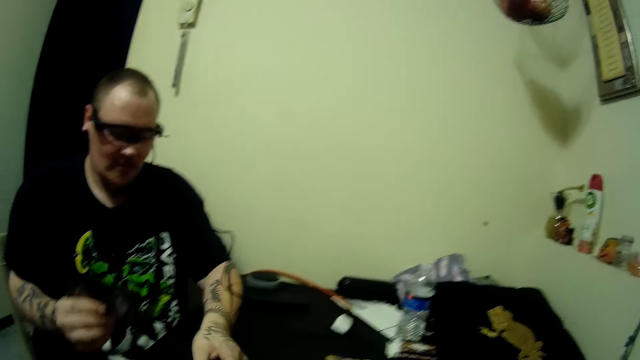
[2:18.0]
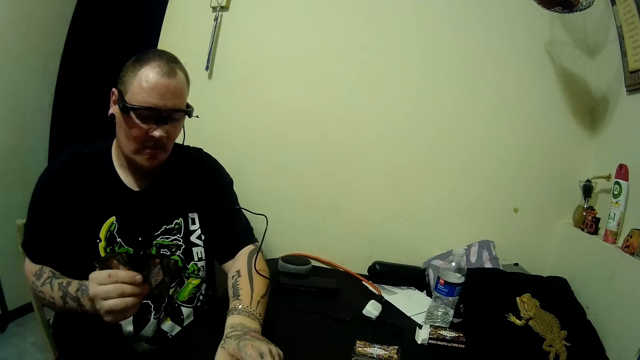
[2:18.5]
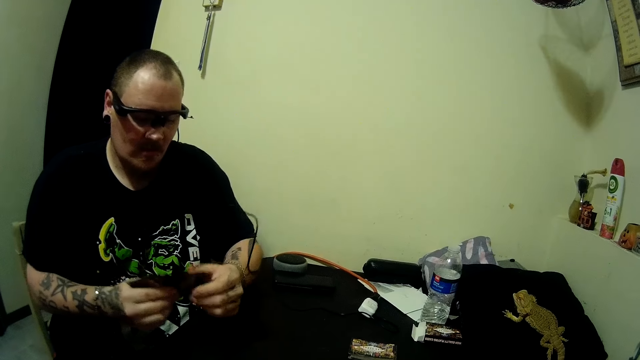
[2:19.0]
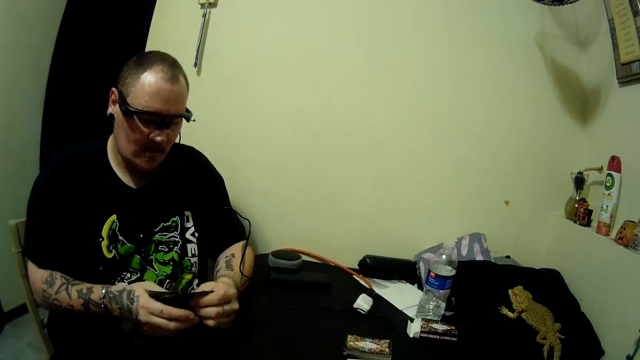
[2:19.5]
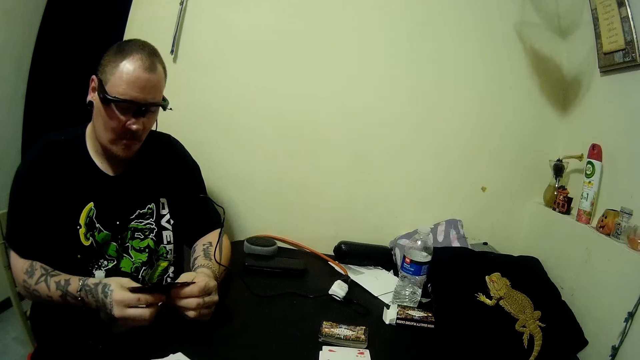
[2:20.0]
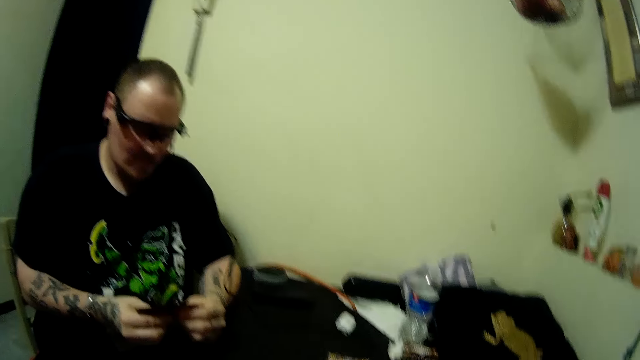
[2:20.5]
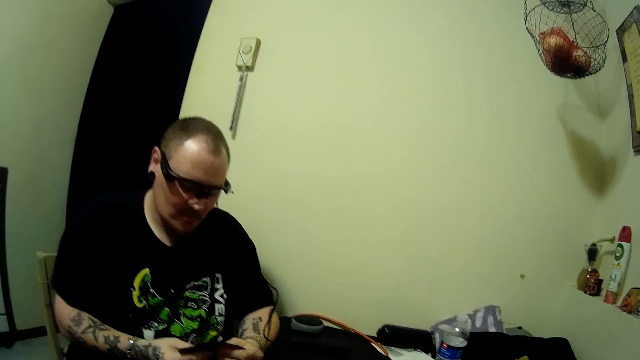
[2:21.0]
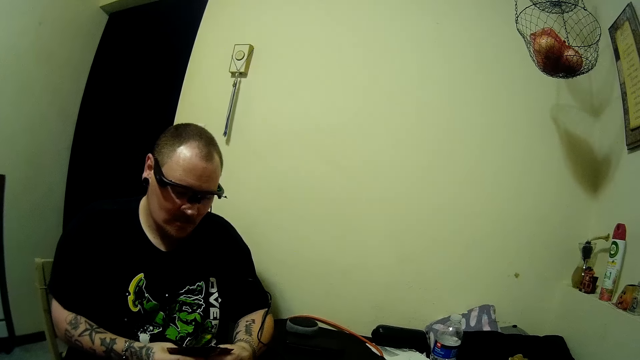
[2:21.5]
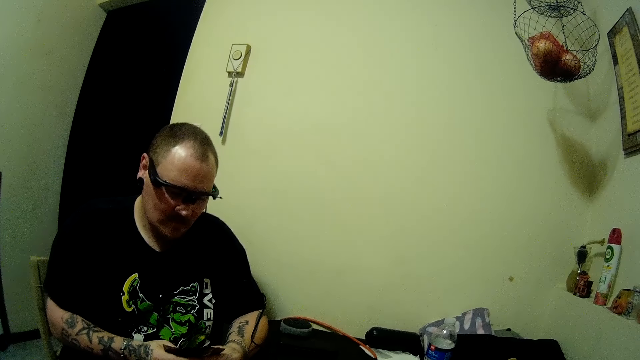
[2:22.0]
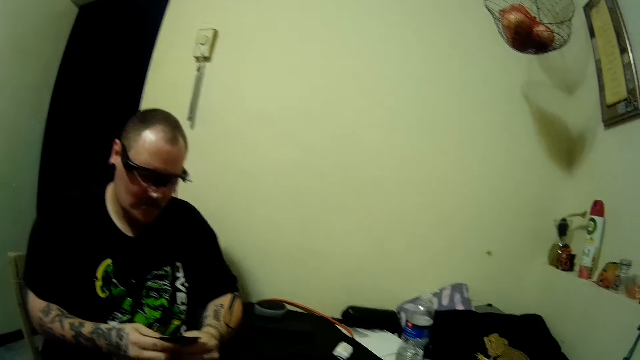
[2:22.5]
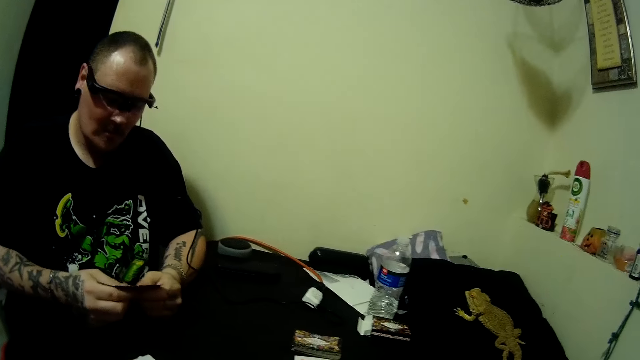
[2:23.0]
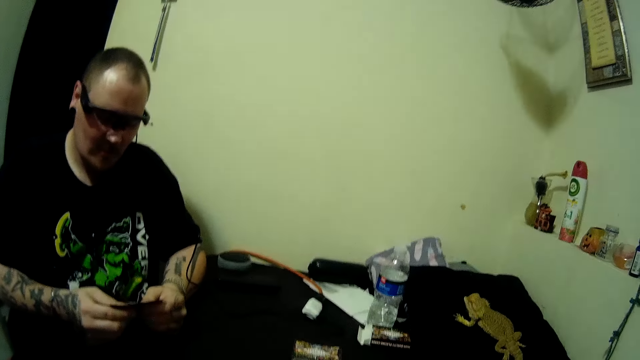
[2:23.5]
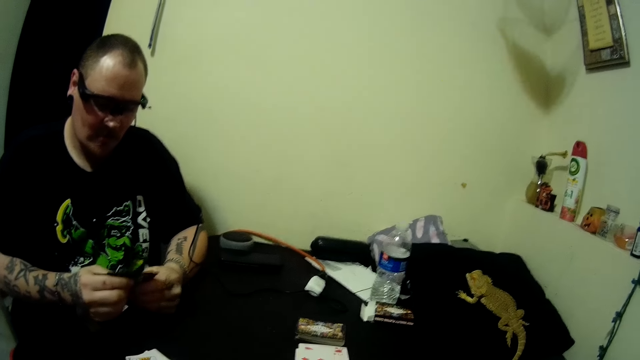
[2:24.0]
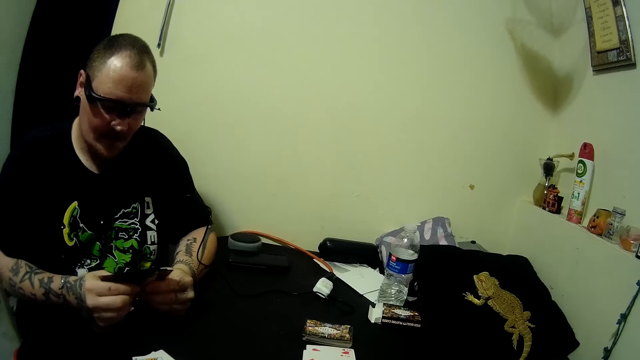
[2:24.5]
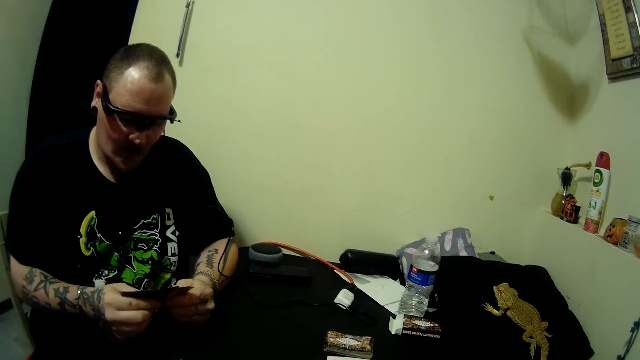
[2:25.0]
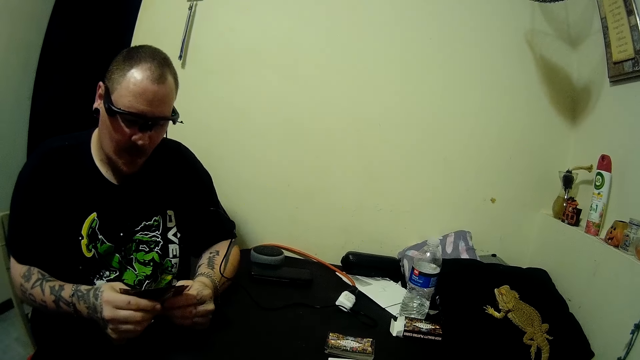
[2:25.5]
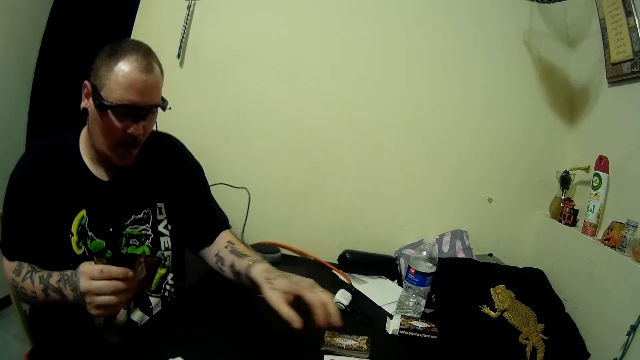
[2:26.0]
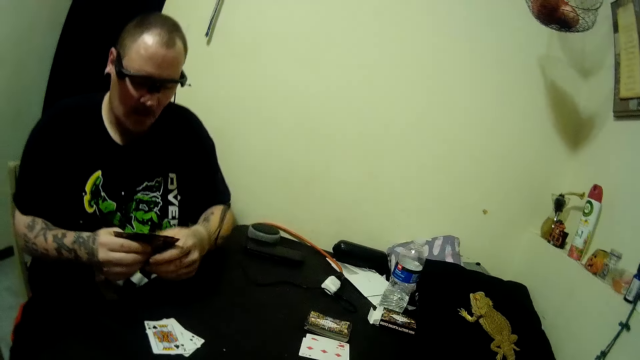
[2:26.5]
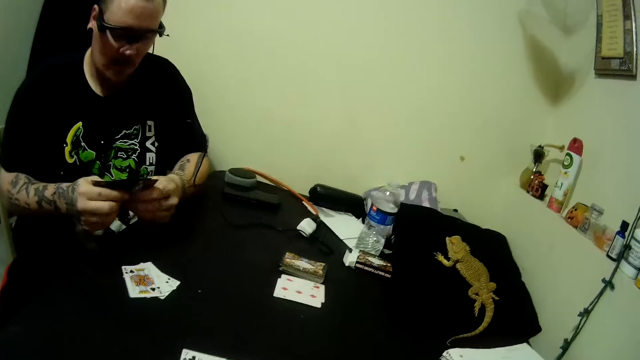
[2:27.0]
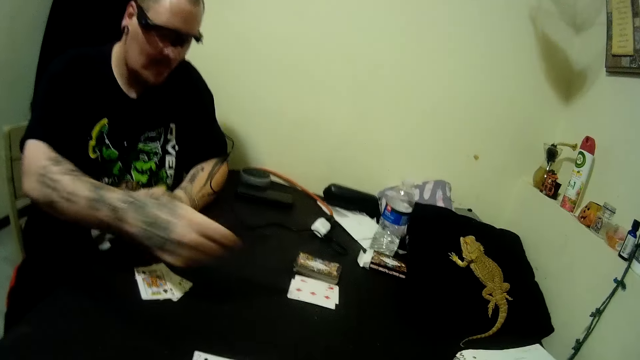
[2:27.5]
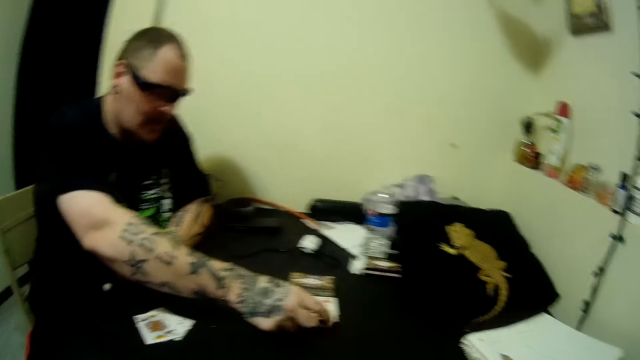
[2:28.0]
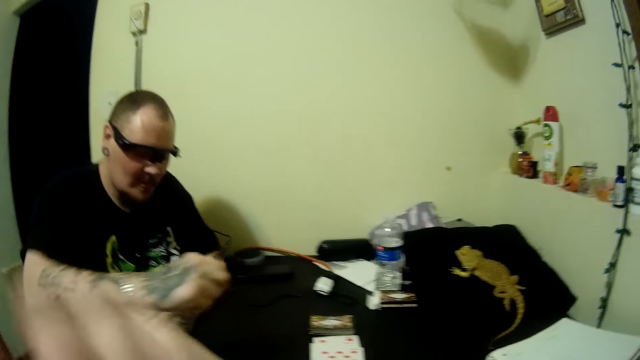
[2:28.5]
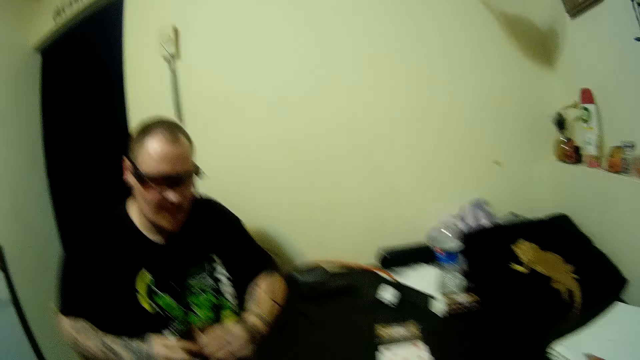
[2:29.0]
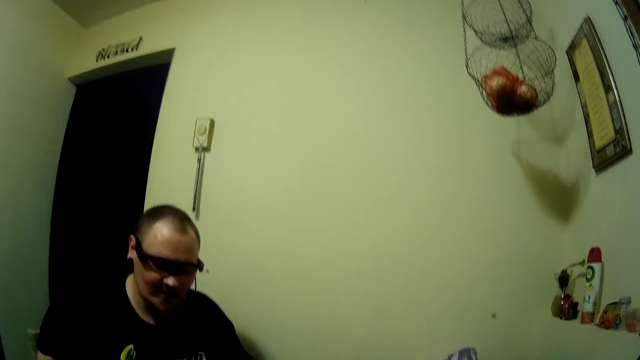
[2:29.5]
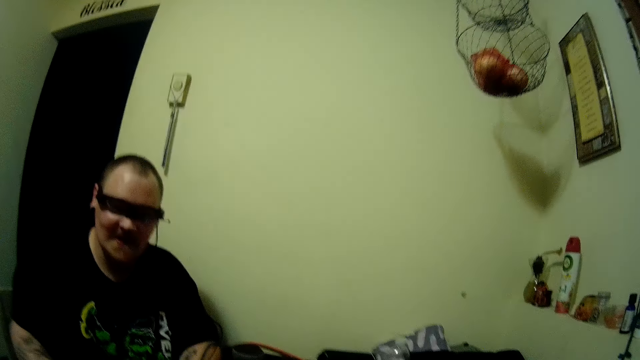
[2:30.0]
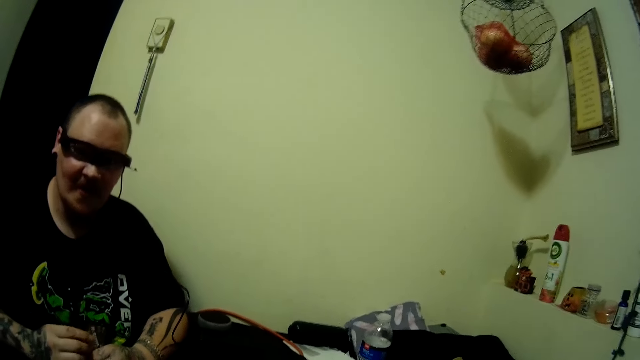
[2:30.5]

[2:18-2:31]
The man places a card on the table with his left hand. He holds the cards with his two hands. He spreads the cards. He pulls his hand off the cards. He stretches his hand. He holds the cards with both hands. He picks up a card from the table with his right hand. He puts the card on the table.

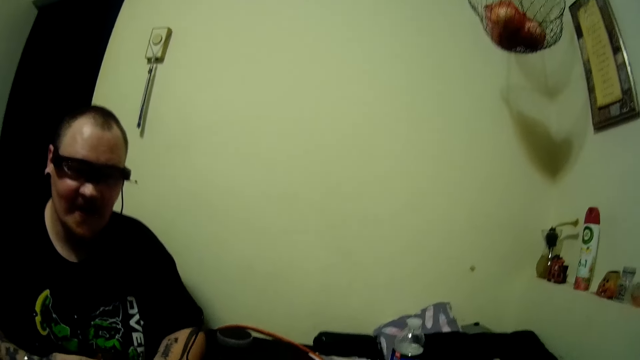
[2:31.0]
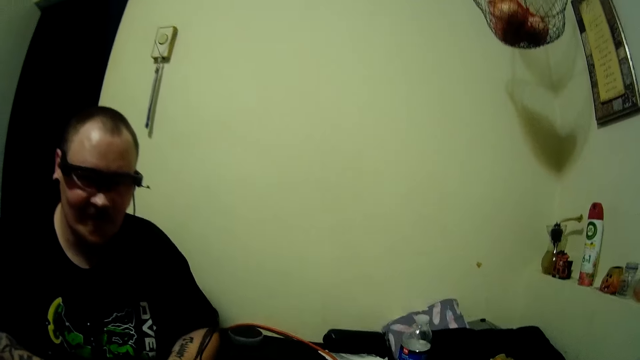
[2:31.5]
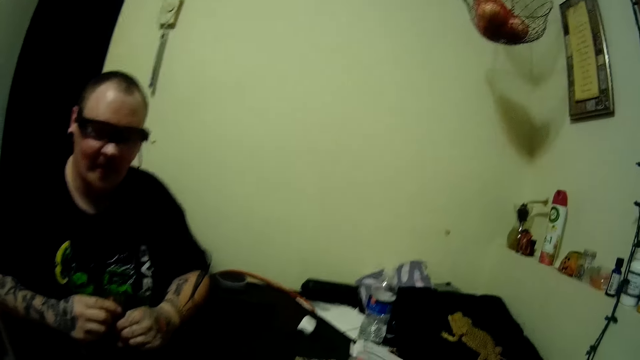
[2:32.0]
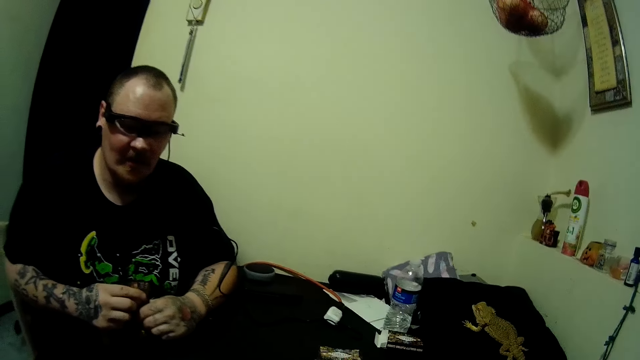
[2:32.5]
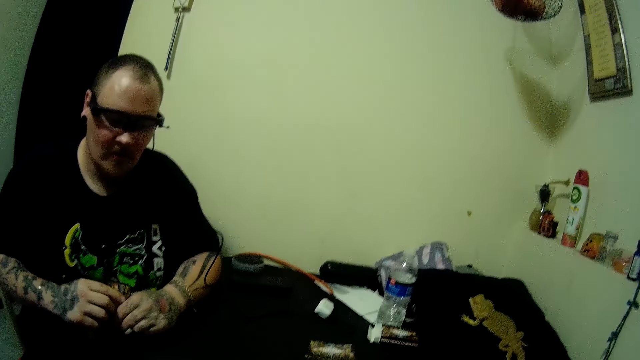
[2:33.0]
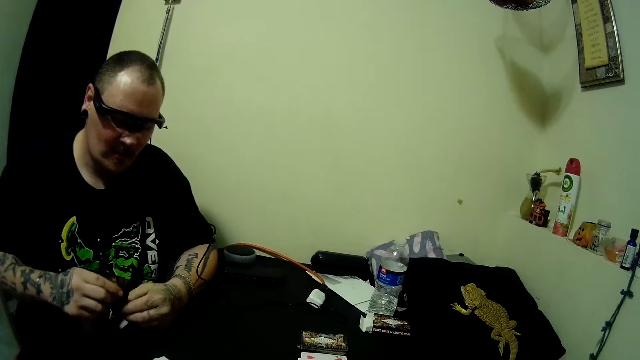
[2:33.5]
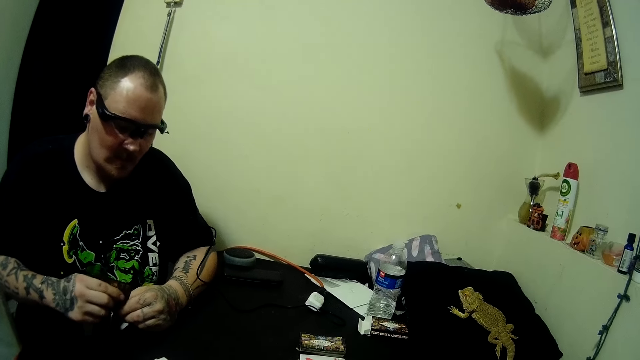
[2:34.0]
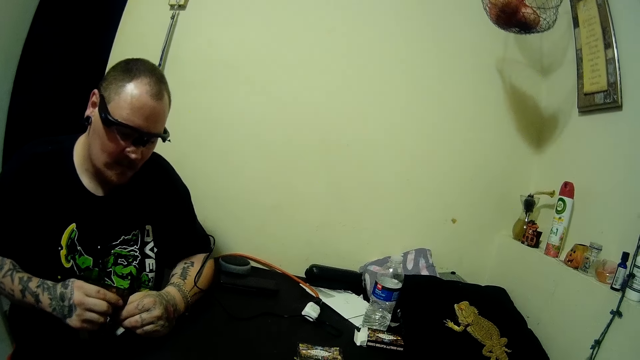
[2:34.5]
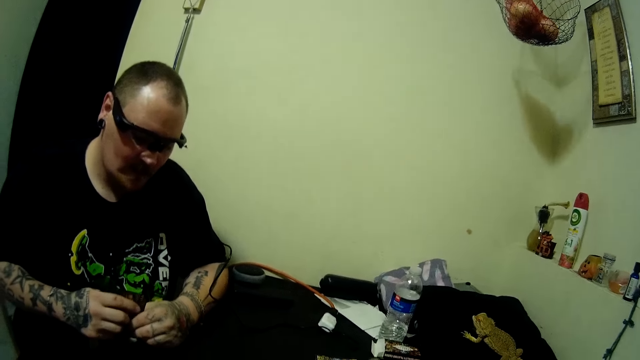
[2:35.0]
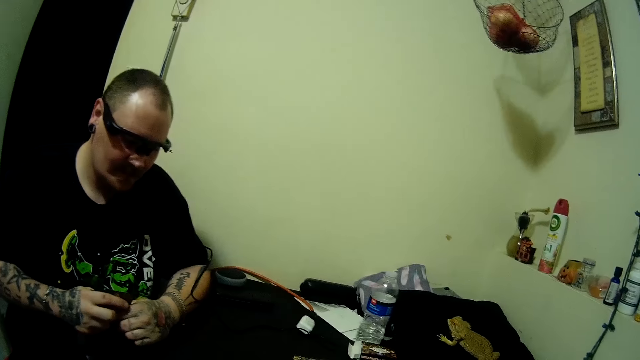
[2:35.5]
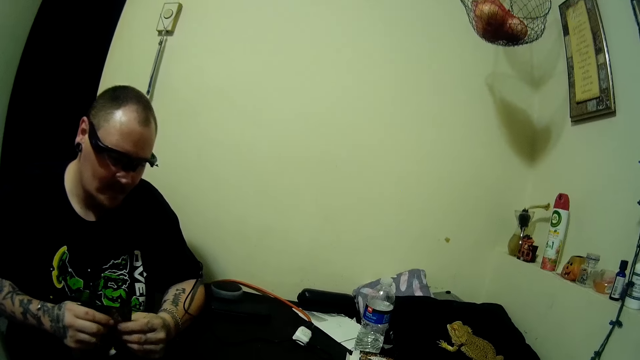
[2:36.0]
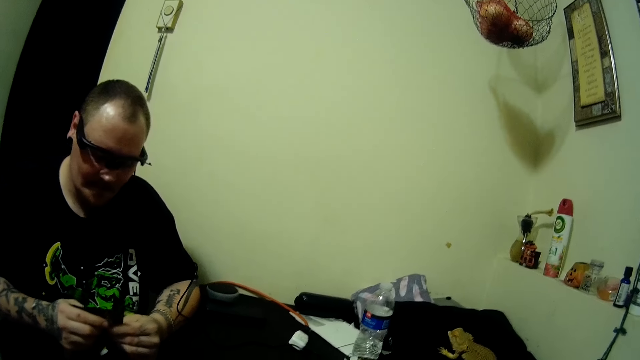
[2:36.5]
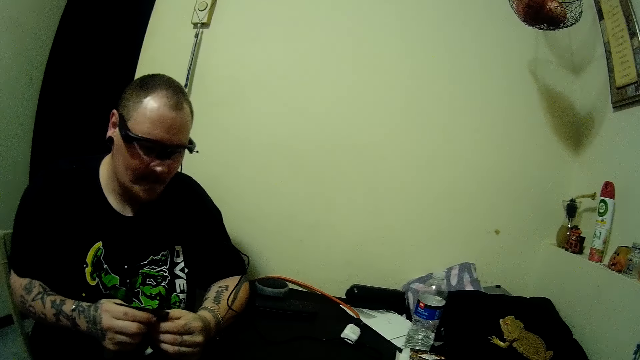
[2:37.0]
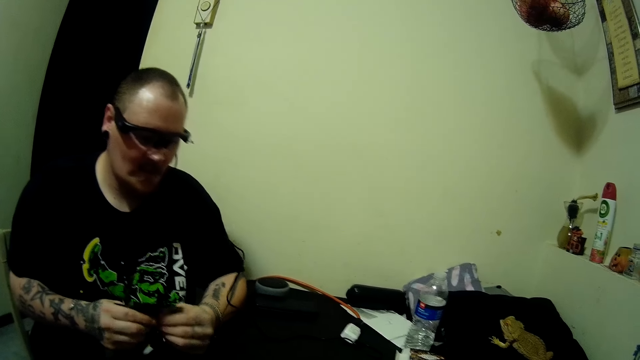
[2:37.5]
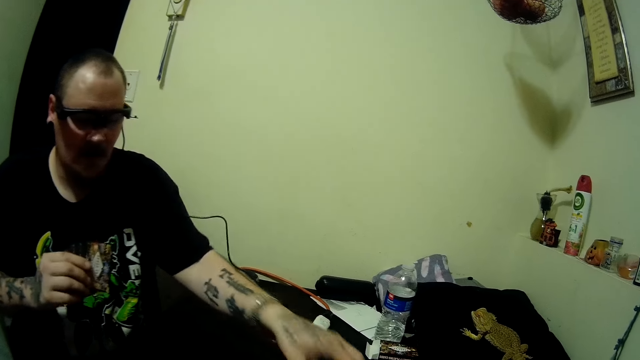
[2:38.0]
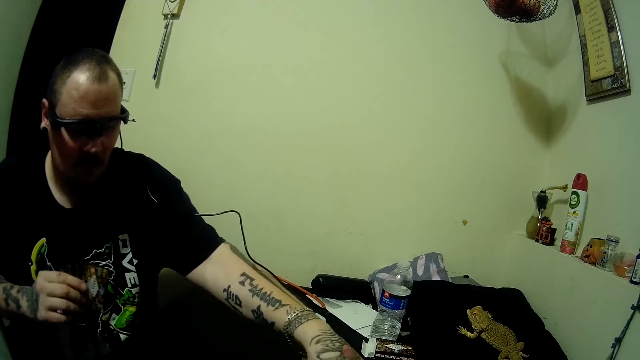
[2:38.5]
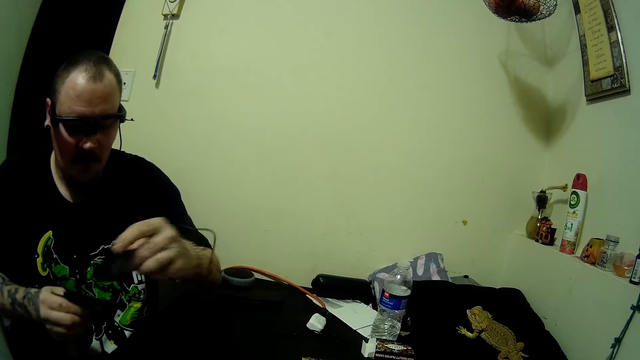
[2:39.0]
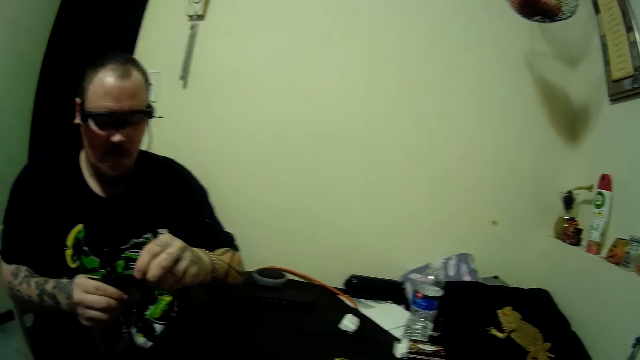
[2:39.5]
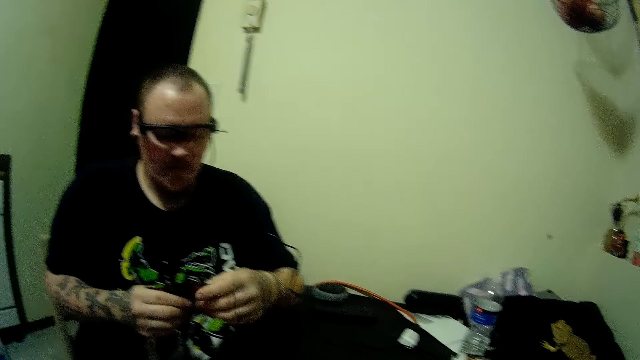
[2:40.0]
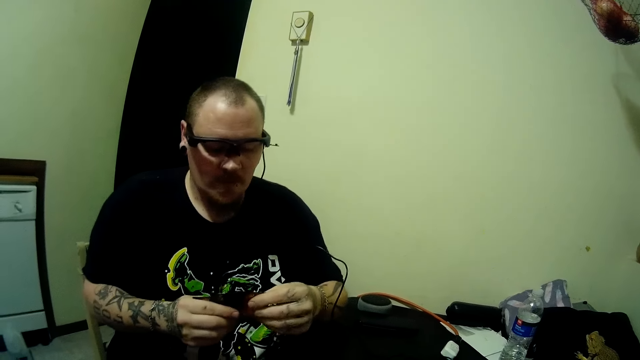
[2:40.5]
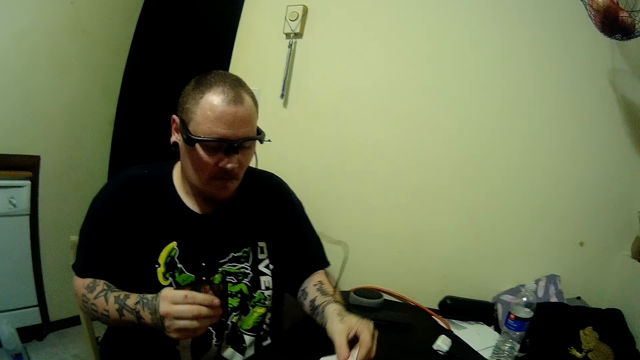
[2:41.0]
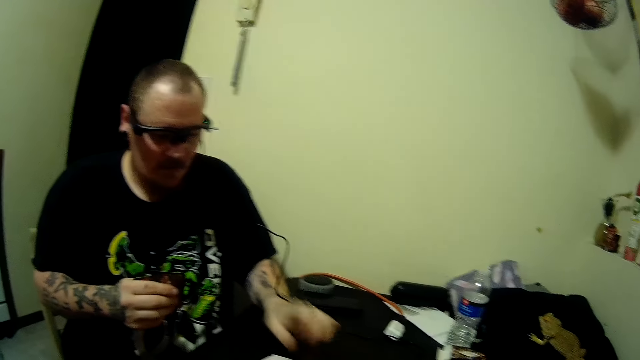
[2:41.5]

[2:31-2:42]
The man holds the cards with both hands. He pulls his hand off the cards. He picks up a card from the table with his left hand. He holds the cards with both hands. He picks up a card. He places the card on the table with his left hand.
